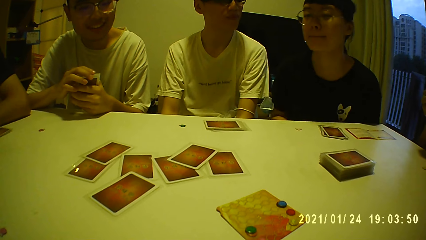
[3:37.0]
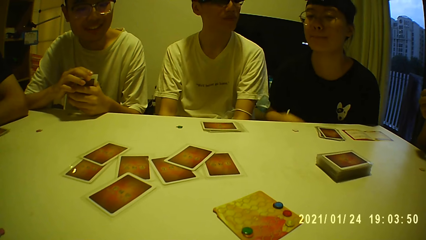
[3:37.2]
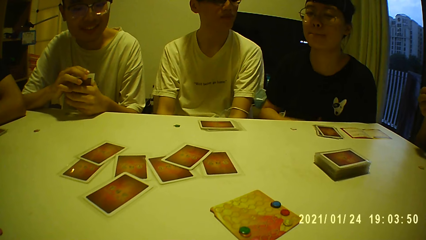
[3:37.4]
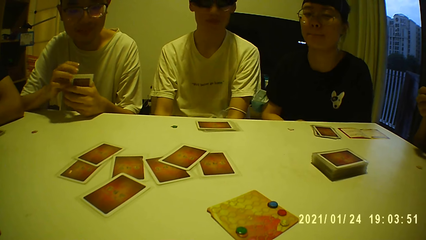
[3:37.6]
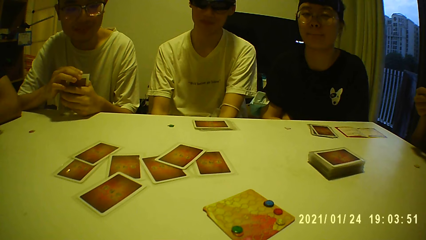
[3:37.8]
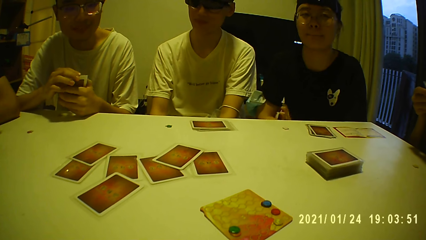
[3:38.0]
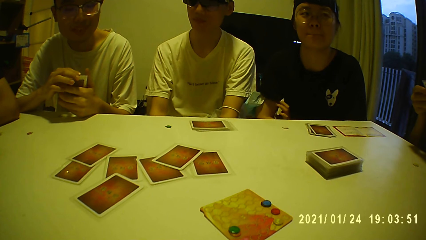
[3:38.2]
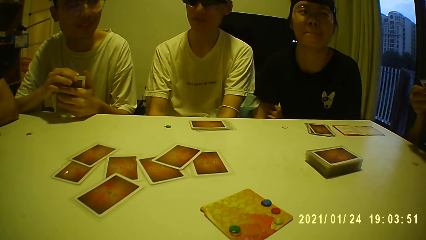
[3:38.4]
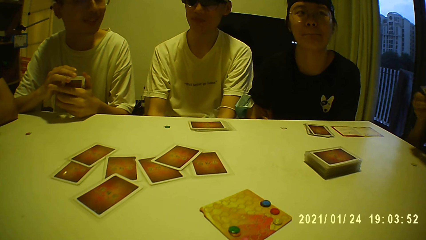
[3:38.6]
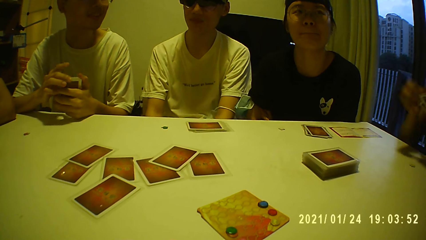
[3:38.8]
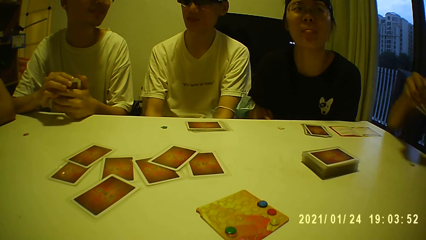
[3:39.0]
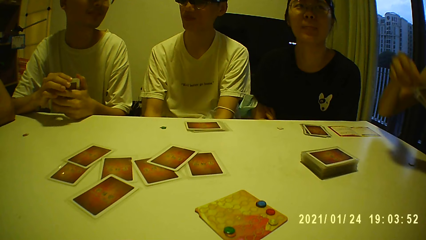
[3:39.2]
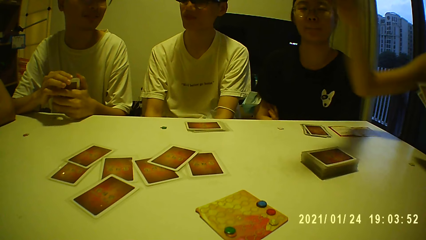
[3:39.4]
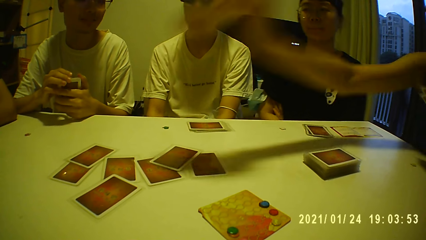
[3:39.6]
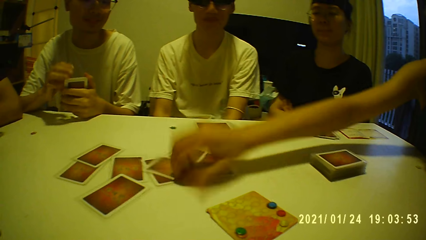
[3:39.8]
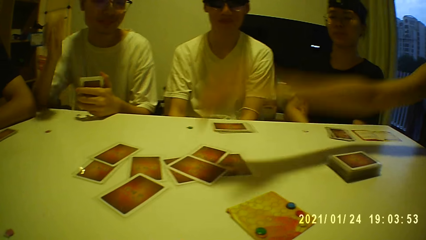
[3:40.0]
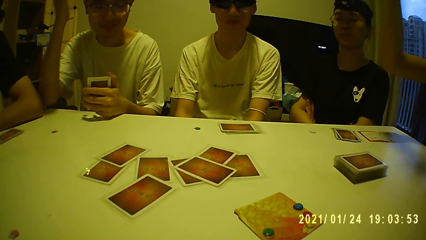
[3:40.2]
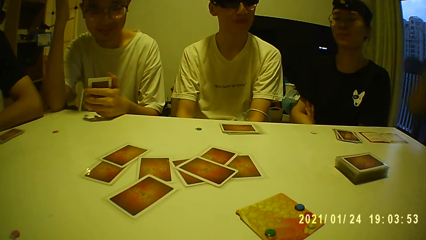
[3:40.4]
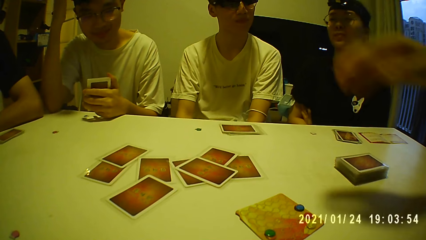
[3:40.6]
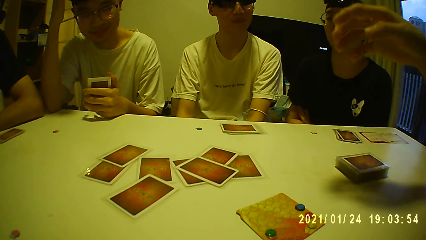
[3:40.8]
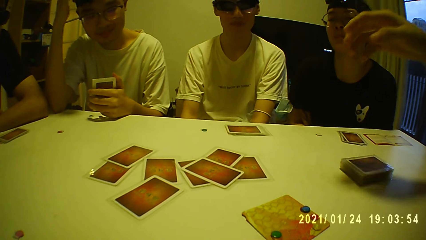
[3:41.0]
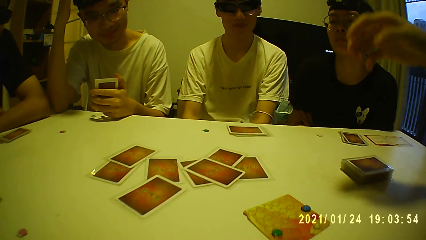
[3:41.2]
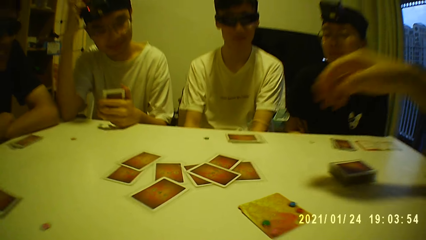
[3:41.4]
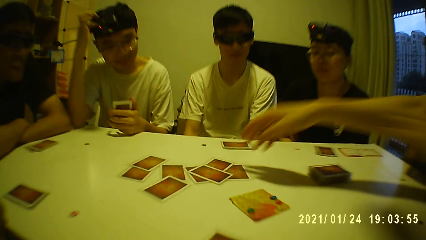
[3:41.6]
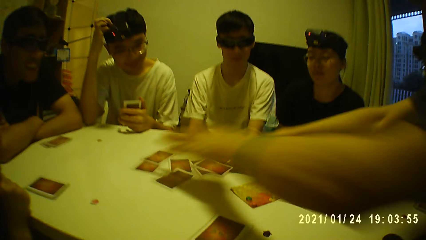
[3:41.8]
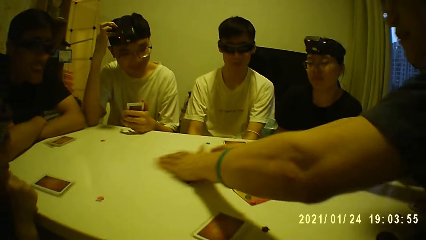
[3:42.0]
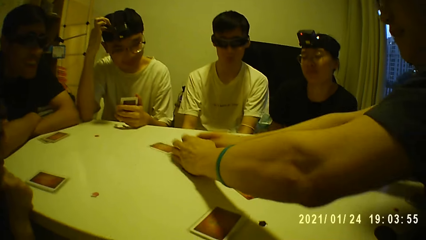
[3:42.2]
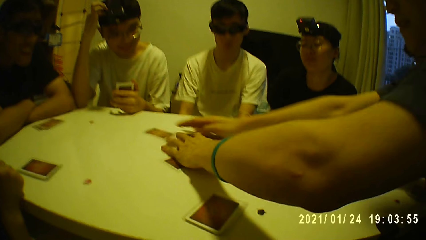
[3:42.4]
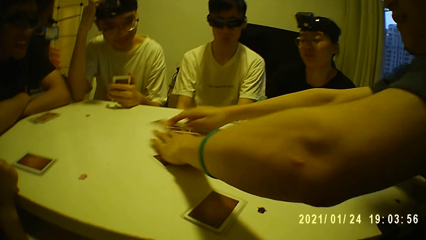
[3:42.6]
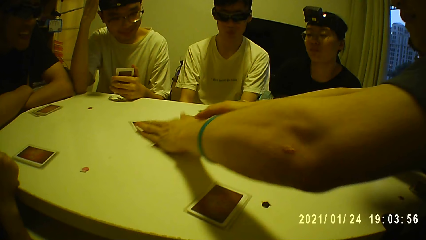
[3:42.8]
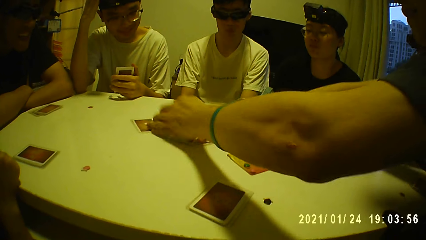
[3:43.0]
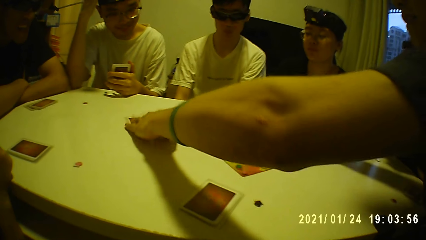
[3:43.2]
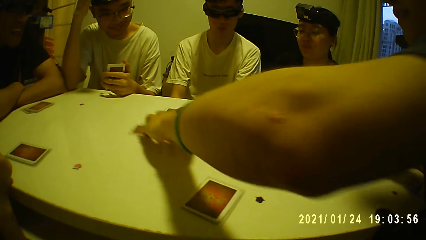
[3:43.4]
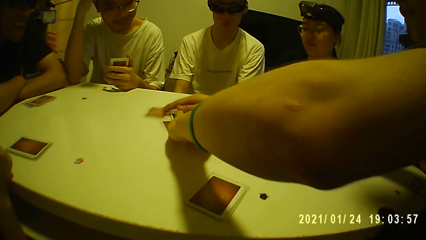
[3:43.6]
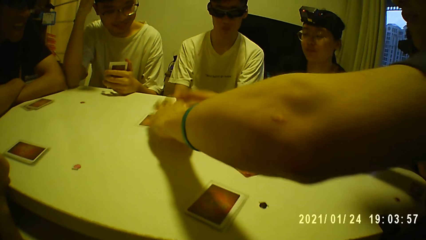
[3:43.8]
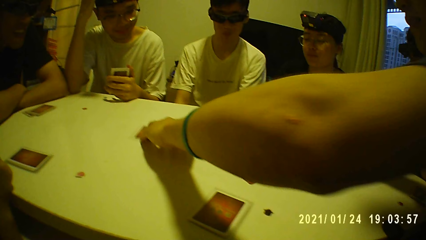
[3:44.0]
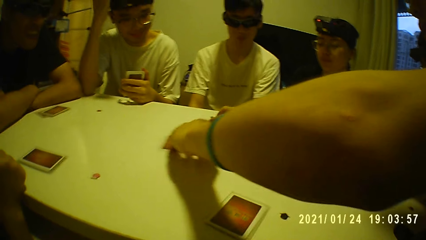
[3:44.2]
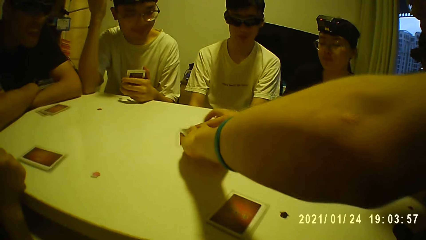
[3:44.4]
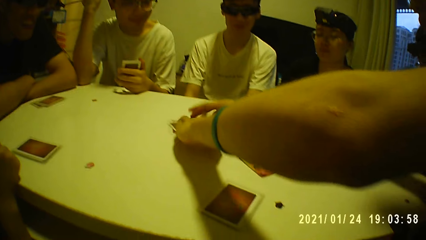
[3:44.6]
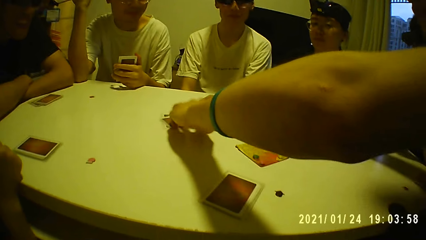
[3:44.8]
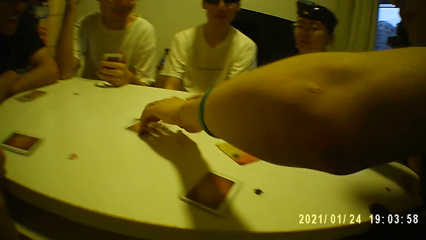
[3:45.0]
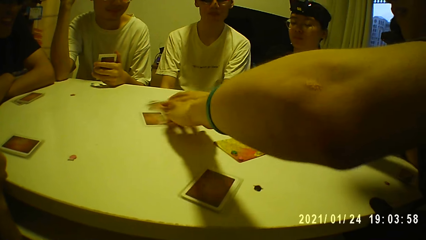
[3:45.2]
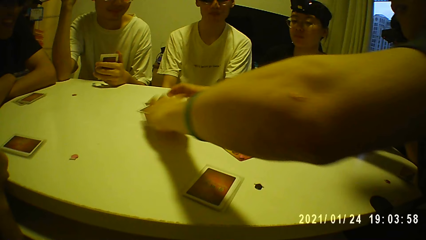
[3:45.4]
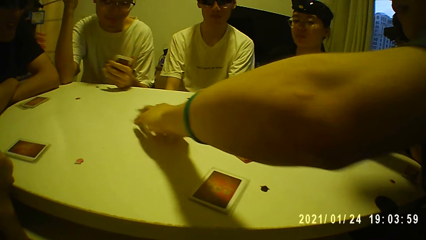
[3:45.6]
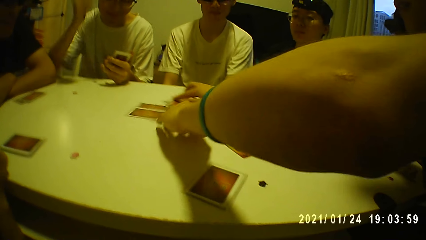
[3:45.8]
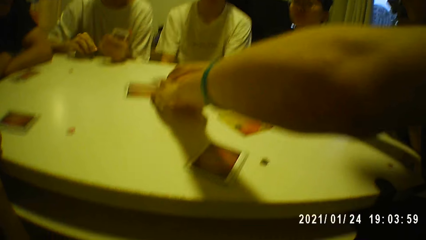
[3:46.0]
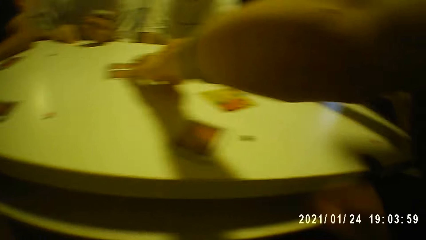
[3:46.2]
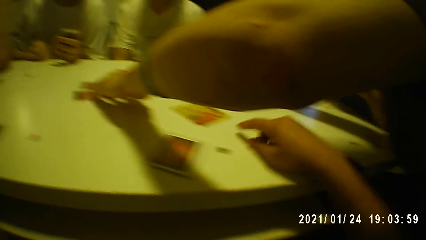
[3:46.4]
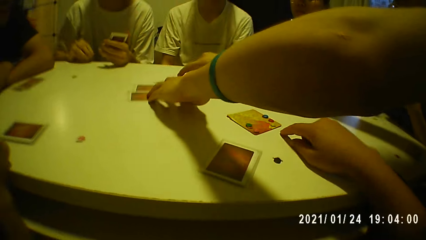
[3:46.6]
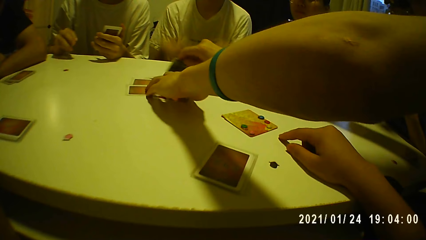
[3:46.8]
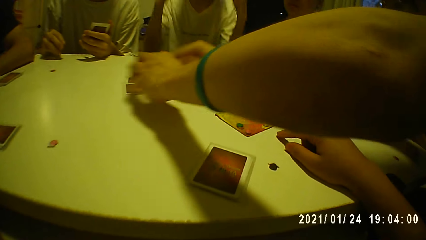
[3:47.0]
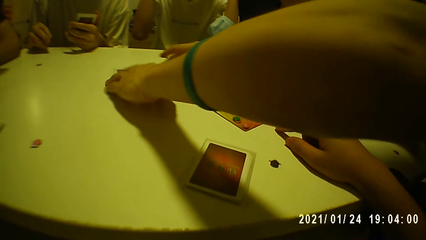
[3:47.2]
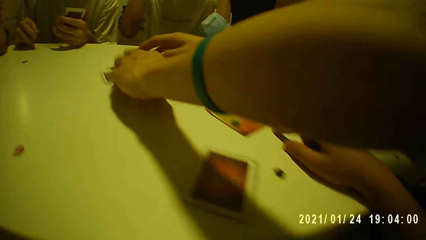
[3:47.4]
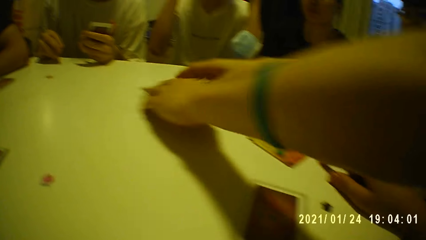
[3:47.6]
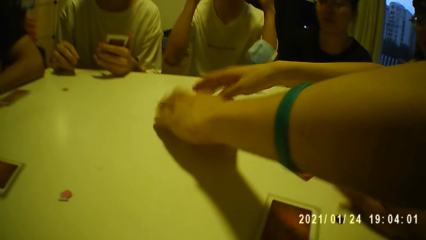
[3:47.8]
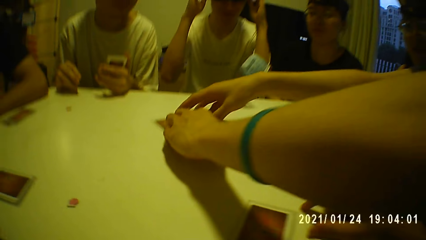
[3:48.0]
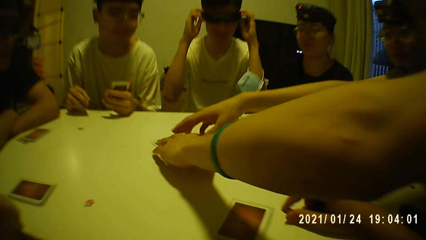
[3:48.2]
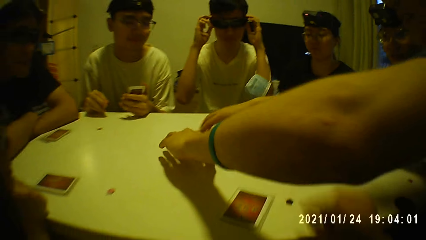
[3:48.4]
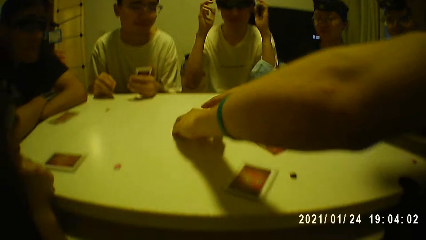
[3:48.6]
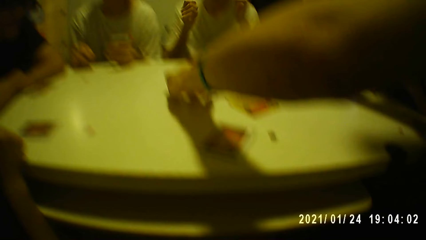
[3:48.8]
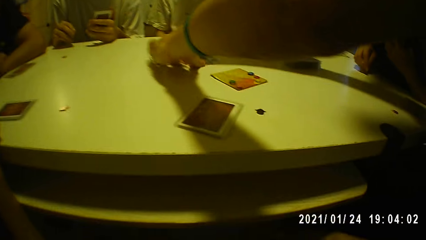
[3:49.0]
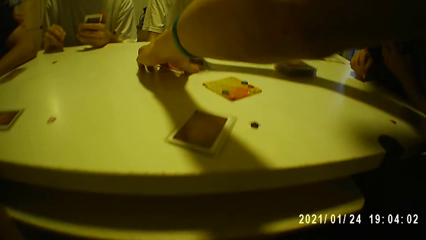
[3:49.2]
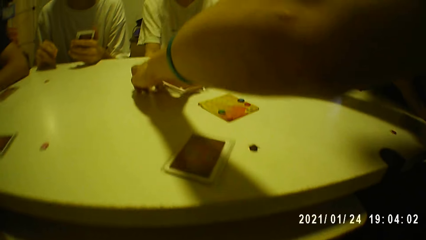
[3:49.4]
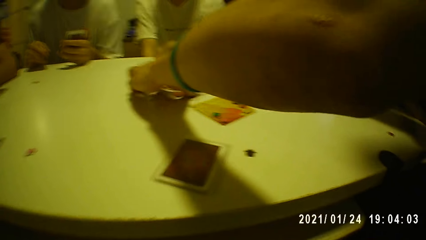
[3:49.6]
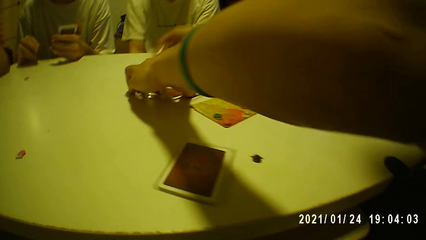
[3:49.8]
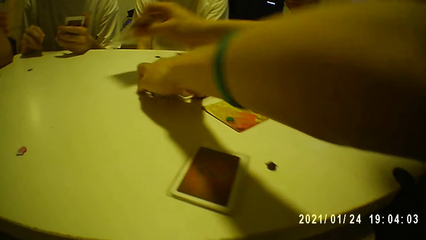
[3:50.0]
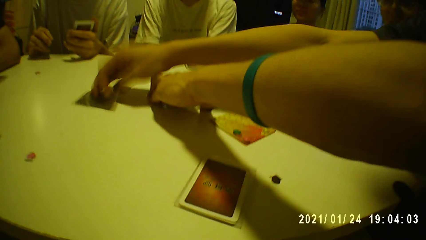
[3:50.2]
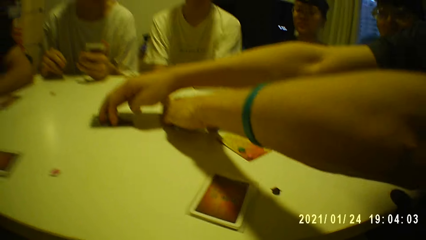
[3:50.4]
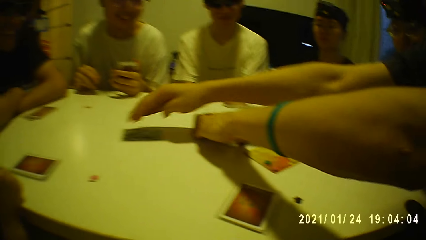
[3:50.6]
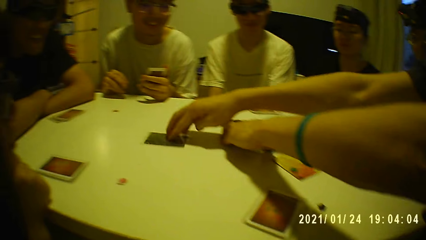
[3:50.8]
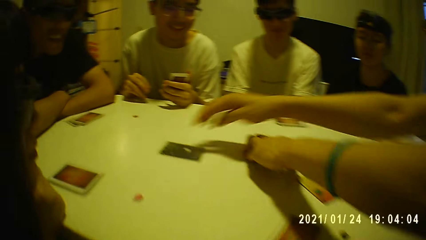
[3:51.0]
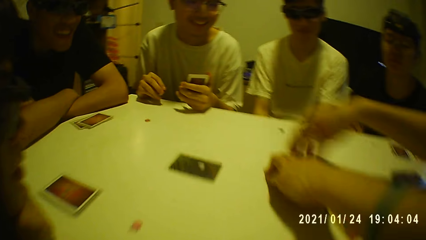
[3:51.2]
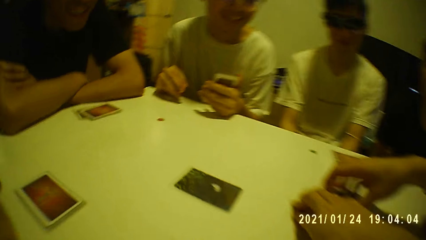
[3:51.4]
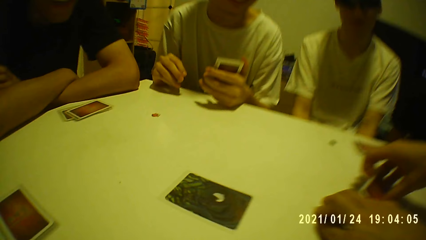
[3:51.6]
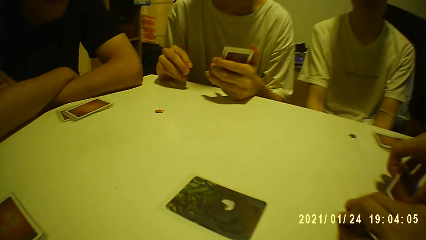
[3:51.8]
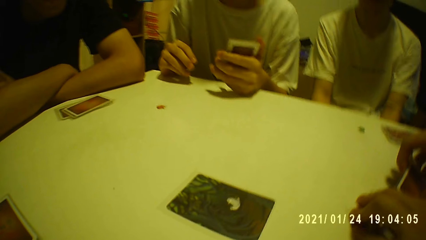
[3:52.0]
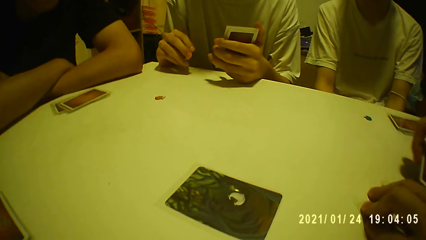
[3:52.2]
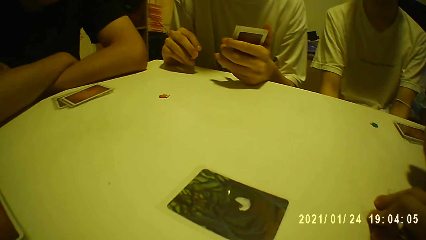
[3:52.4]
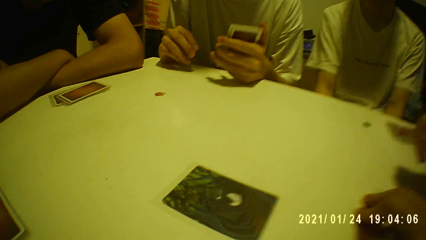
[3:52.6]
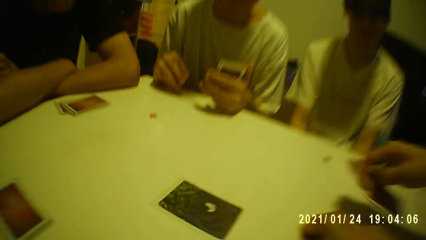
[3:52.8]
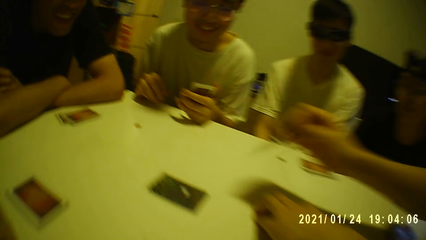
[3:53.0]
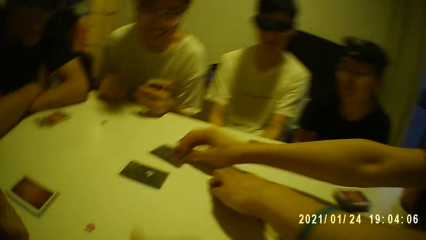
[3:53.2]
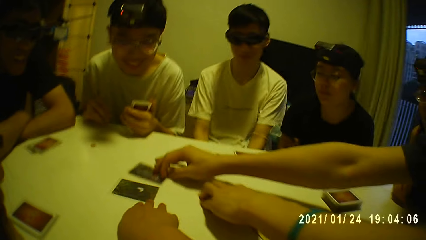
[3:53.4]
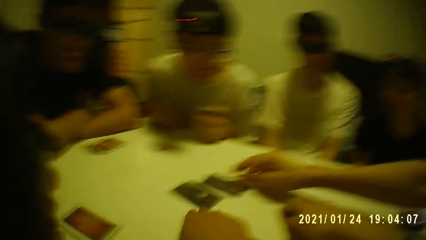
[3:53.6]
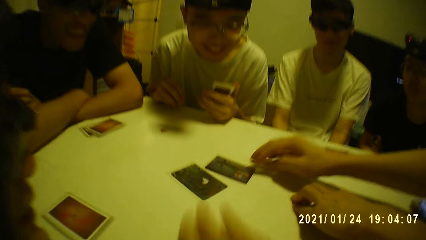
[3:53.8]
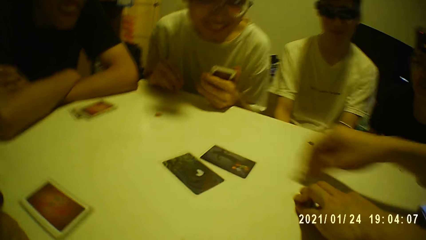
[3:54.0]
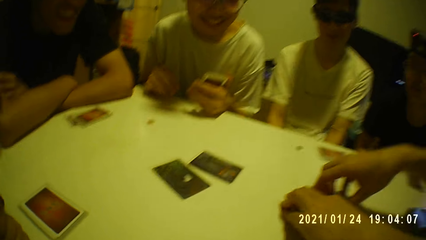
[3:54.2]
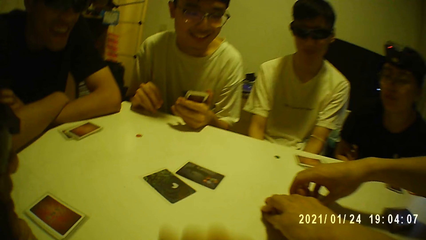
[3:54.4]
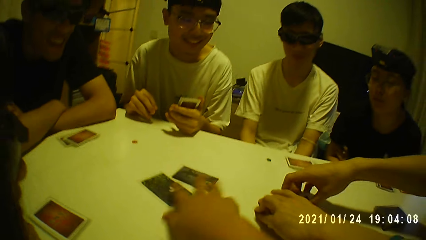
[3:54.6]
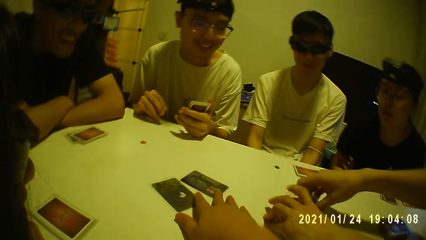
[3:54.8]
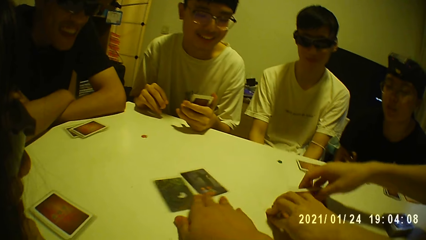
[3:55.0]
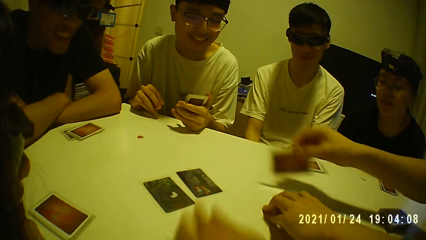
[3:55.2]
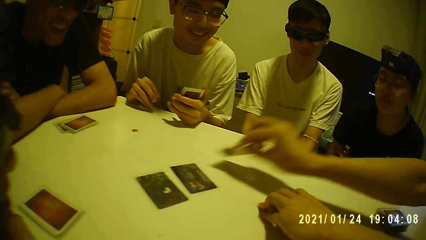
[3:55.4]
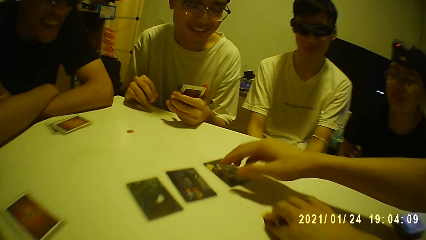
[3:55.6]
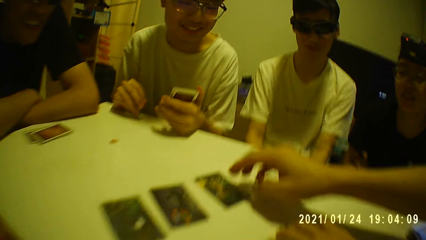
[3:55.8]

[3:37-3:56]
The woman puts a card on the table with her right hand. The man shuffles the cards on the table with both hands. The camera wearer puts his right hand on the table. The man sorts the cards on the table with his right hand. The camera wearer touches the cards. He adjusts the cards on the table with his right hand.
